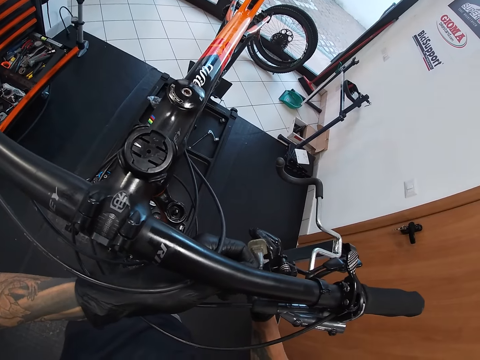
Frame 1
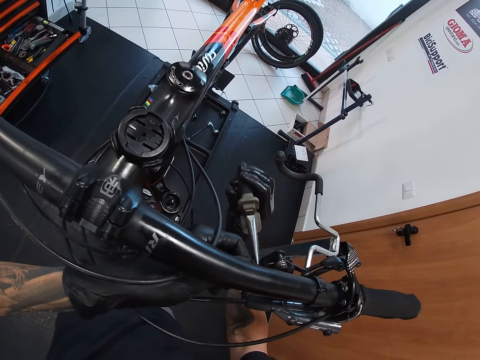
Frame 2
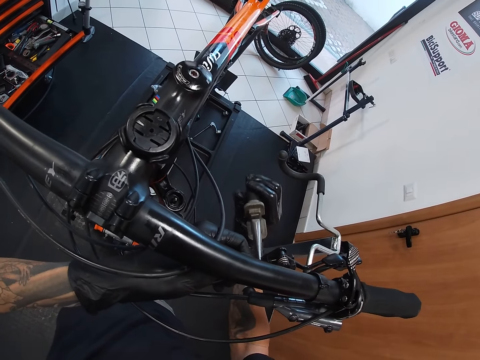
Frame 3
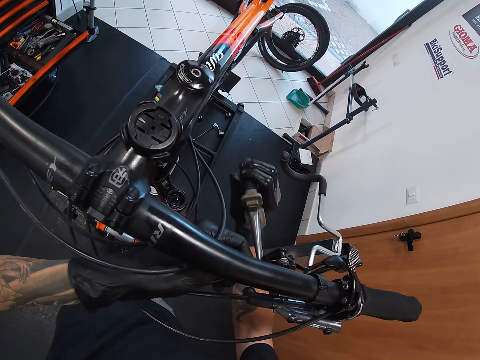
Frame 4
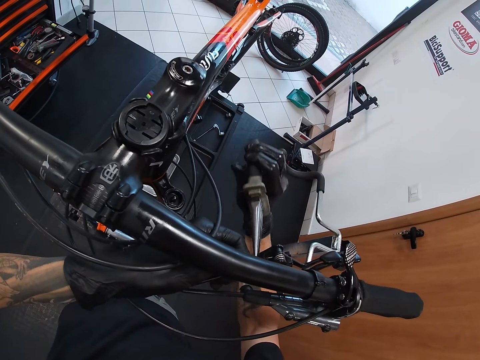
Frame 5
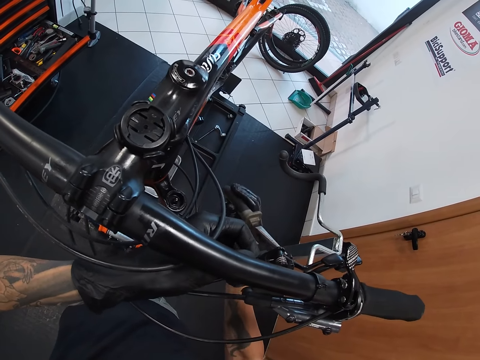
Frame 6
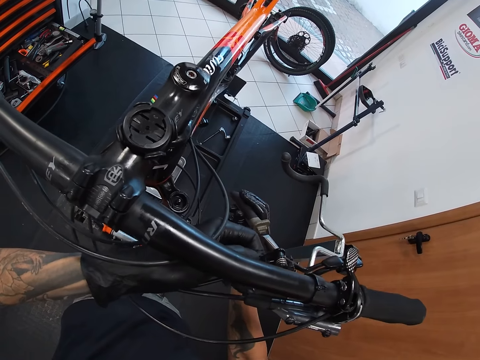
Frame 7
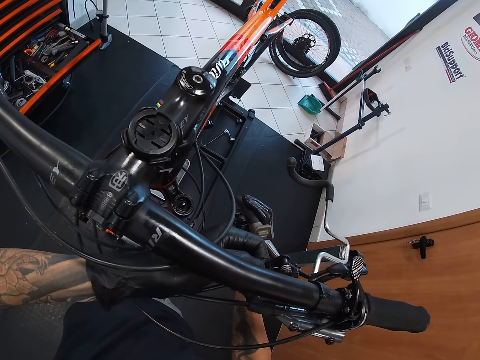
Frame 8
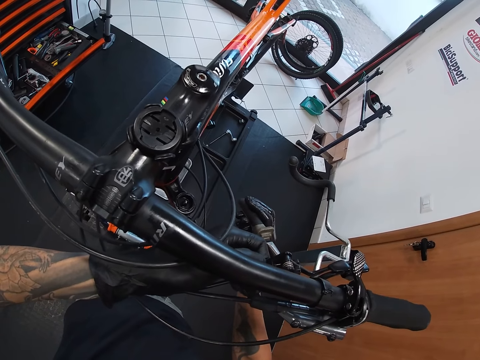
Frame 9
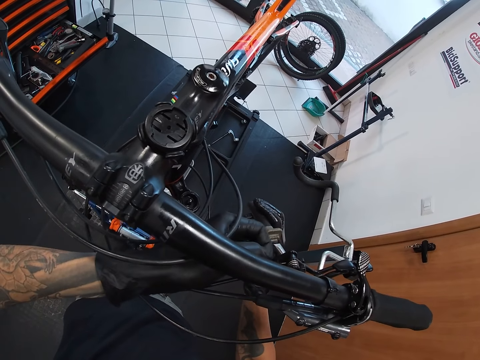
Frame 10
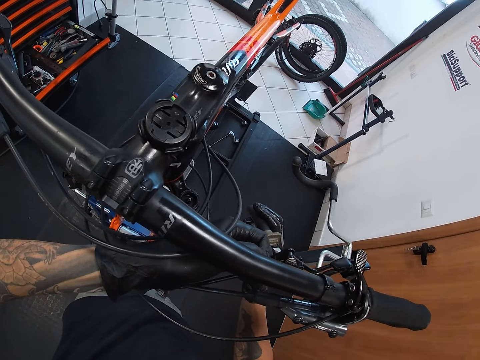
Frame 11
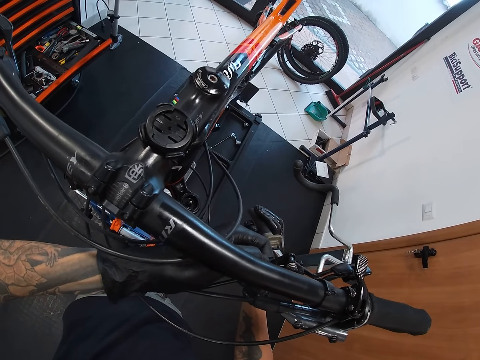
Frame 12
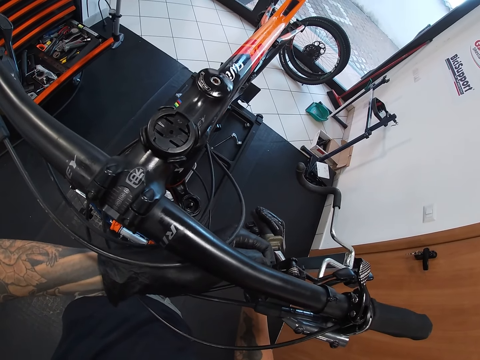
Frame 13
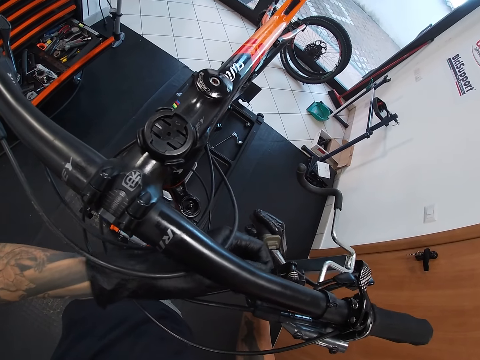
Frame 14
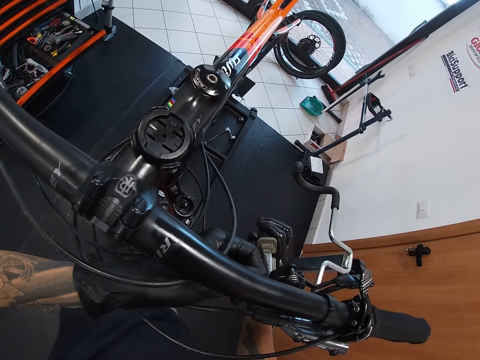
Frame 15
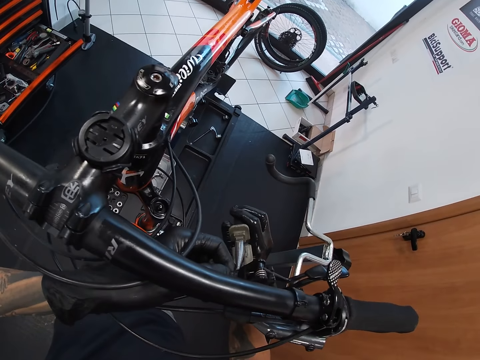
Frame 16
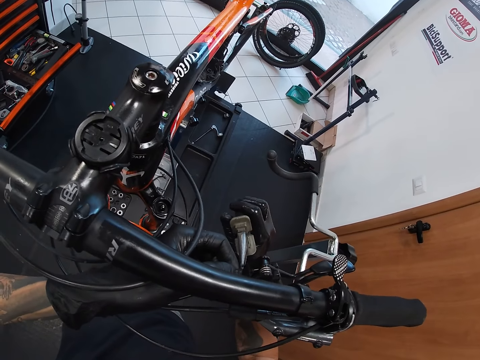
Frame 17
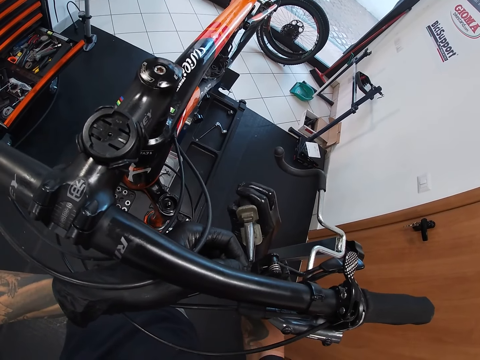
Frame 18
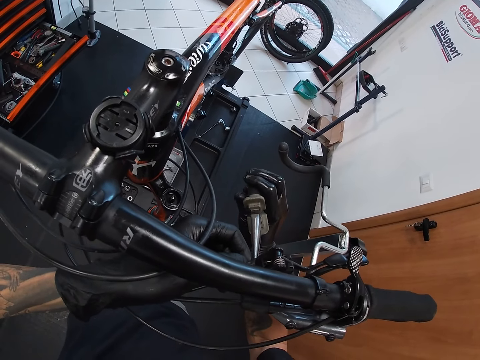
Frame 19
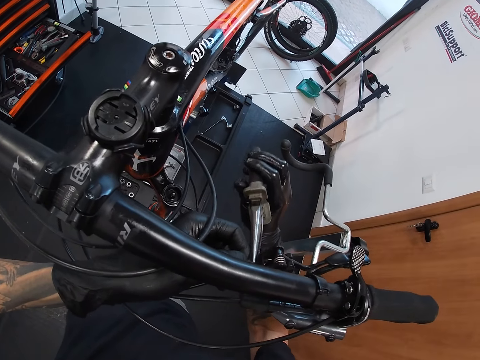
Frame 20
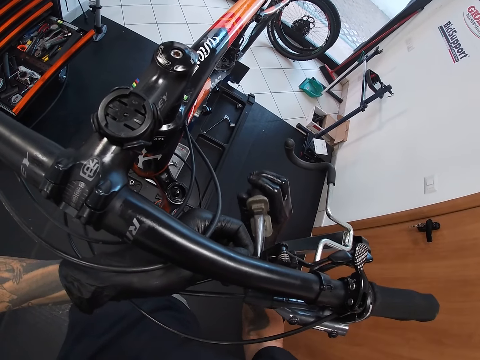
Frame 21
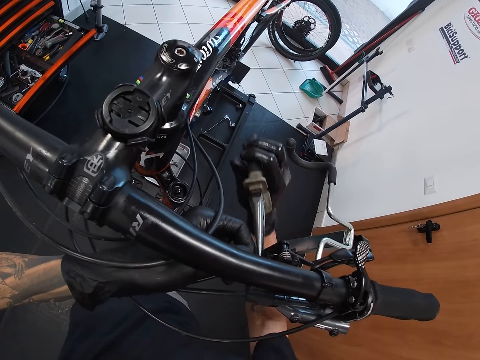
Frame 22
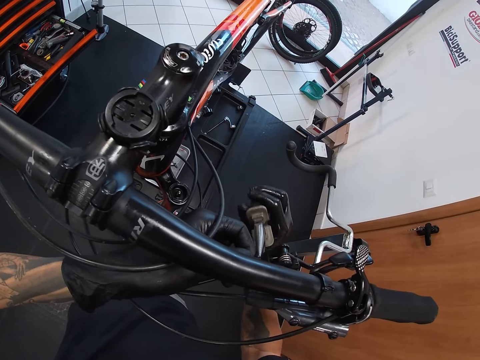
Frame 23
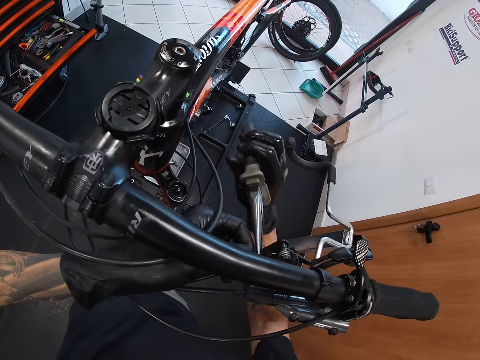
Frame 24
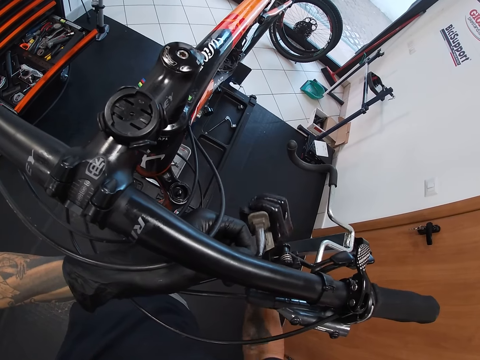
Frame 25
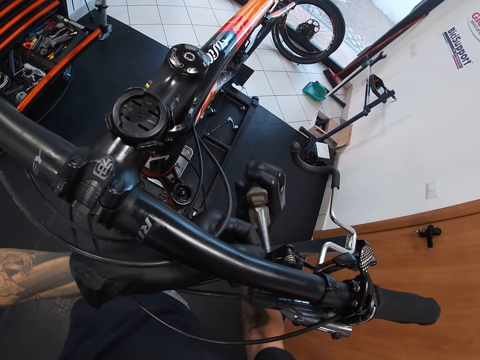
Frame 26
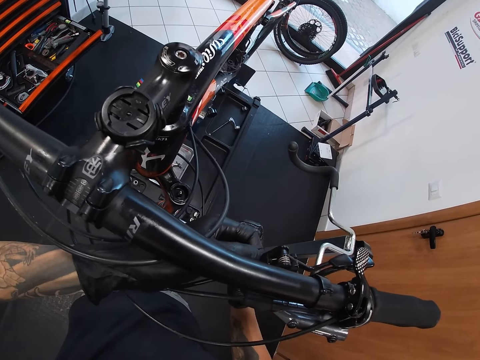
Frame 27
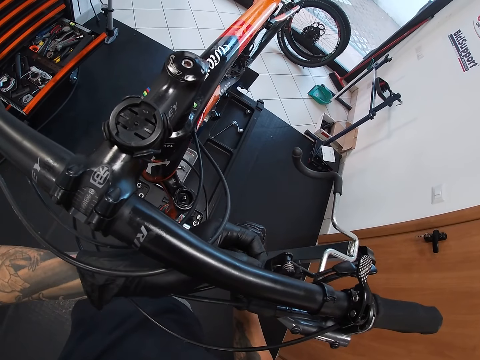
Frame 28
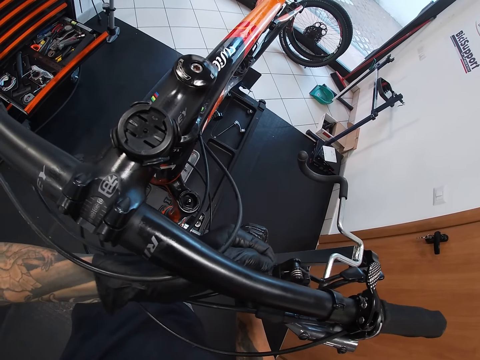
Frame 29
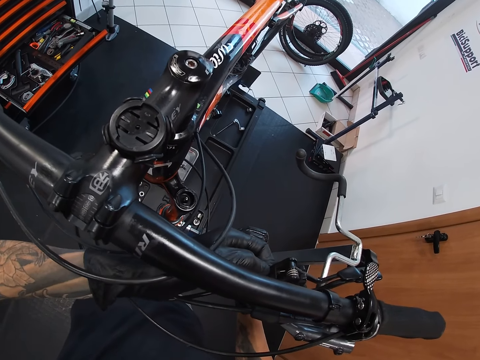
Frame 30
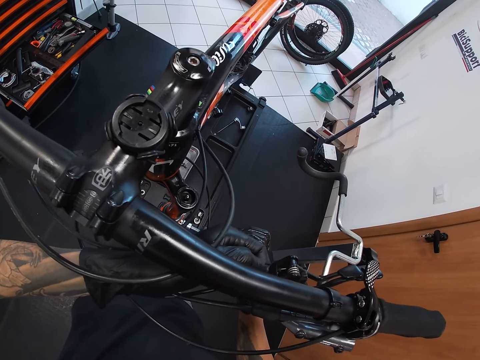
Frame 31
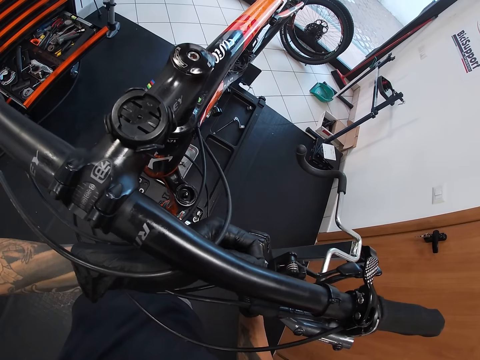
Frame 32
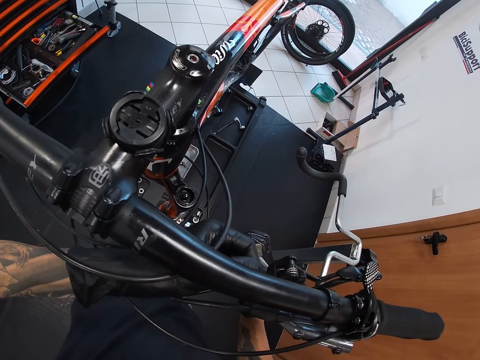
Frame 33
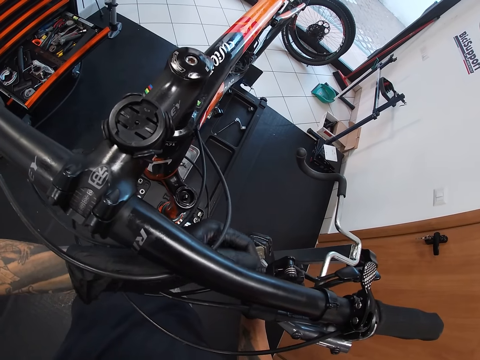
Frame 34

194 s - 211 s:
The camera wearer tightens the brake oil tube to the brake lever with his left hand.

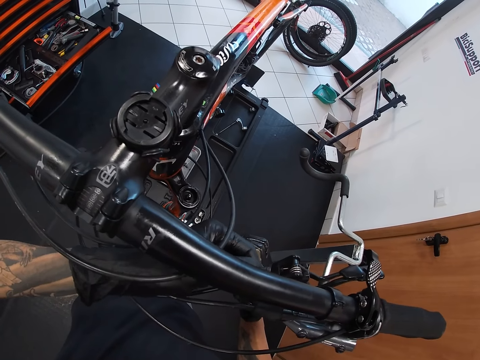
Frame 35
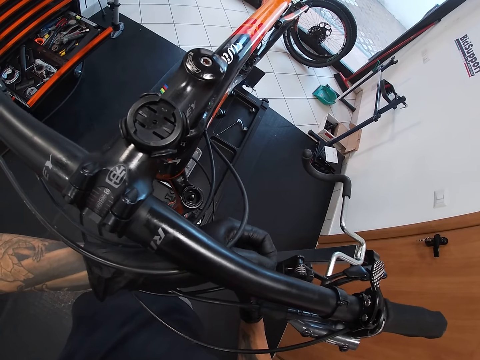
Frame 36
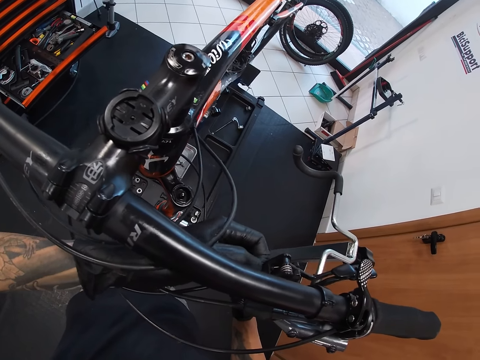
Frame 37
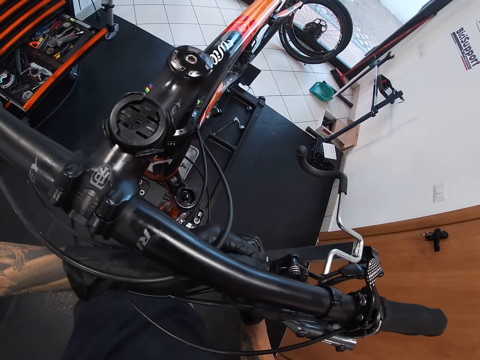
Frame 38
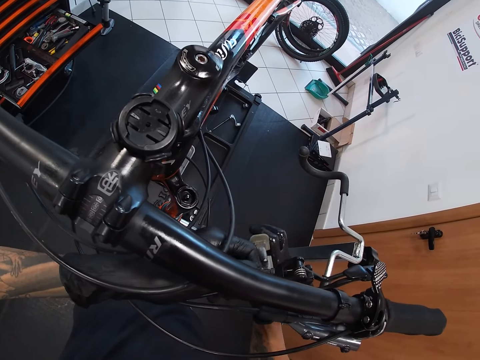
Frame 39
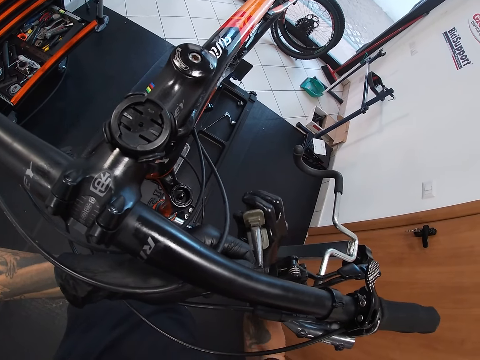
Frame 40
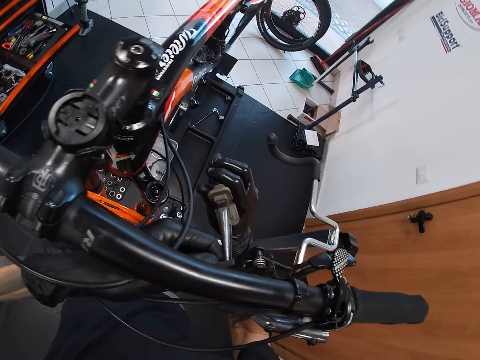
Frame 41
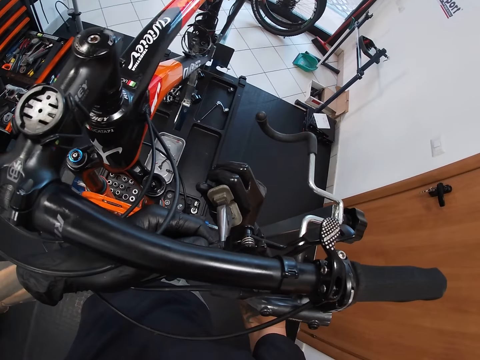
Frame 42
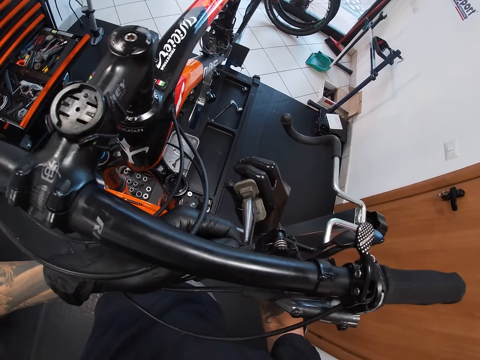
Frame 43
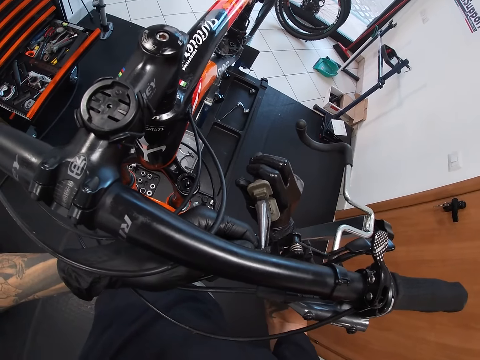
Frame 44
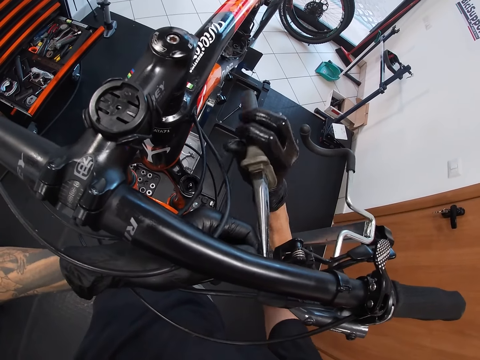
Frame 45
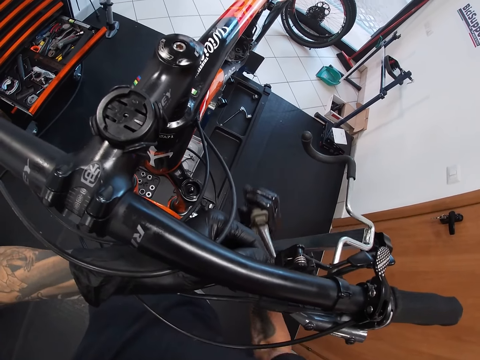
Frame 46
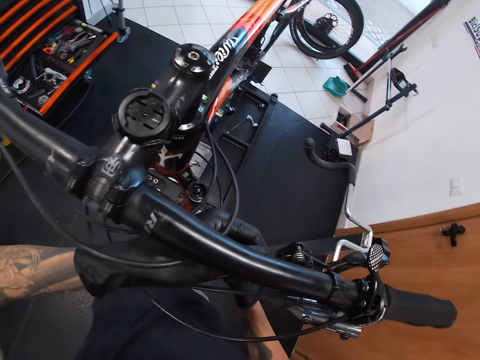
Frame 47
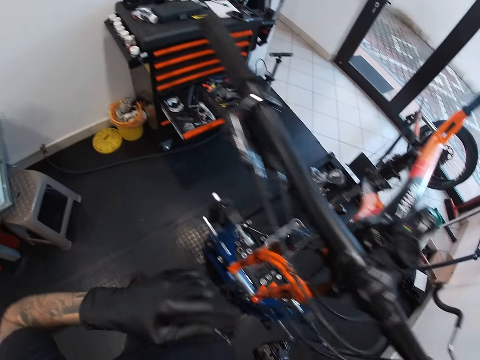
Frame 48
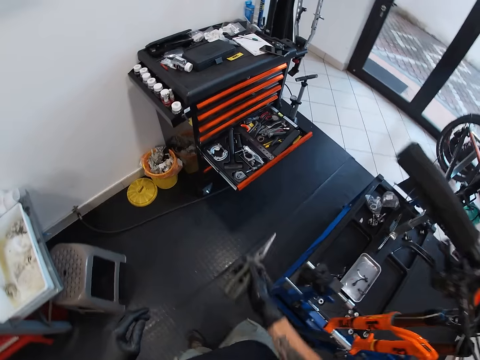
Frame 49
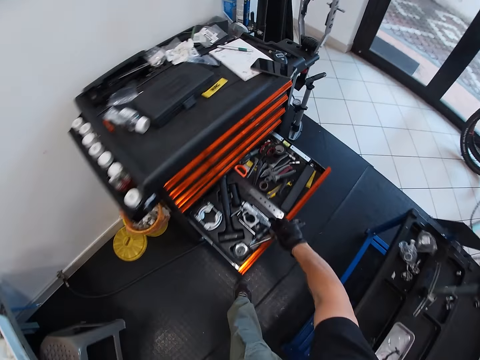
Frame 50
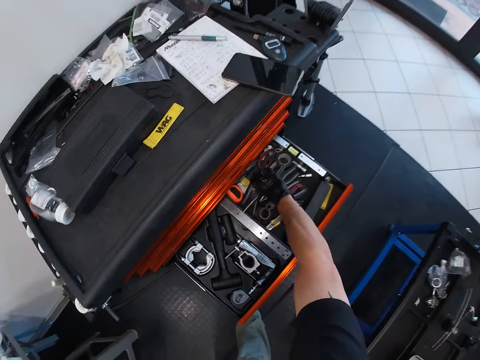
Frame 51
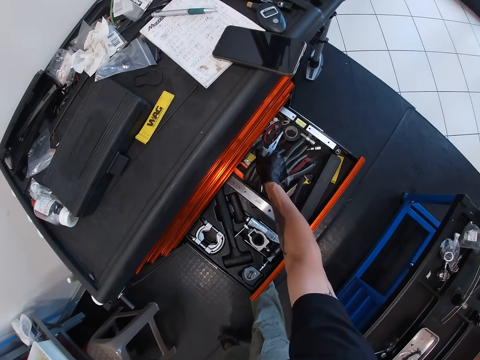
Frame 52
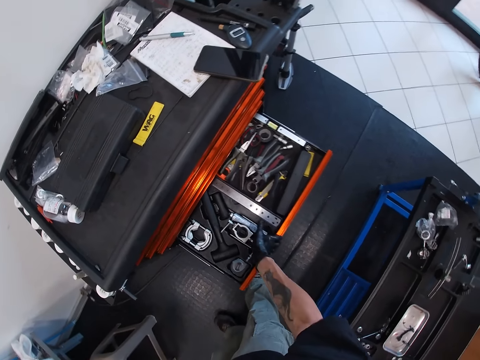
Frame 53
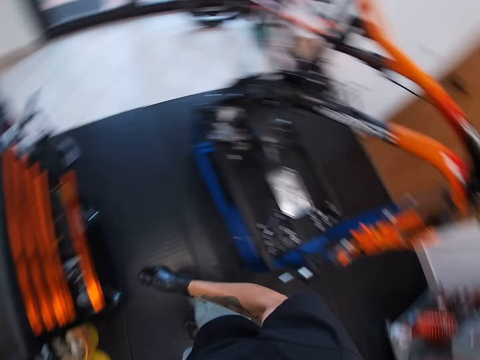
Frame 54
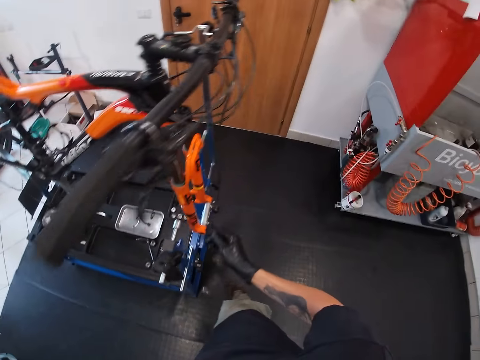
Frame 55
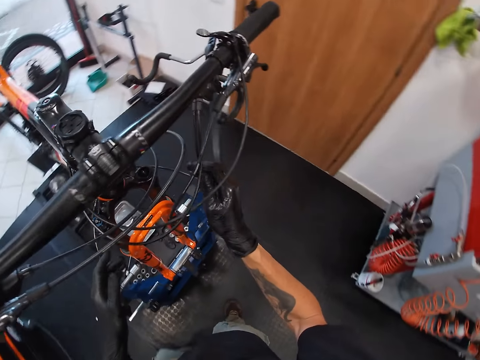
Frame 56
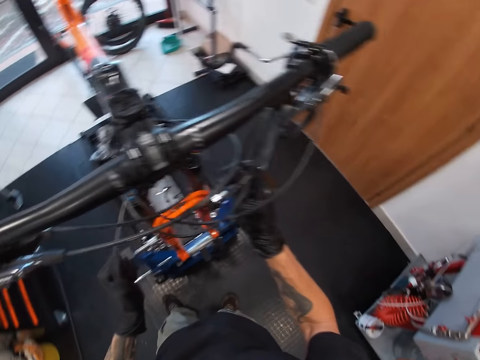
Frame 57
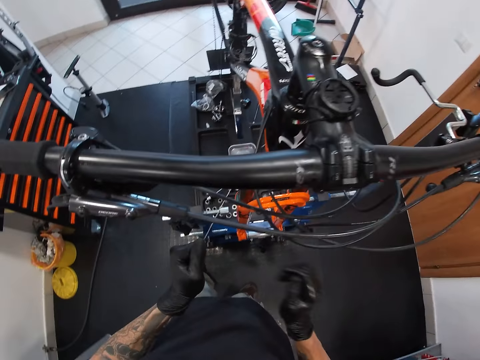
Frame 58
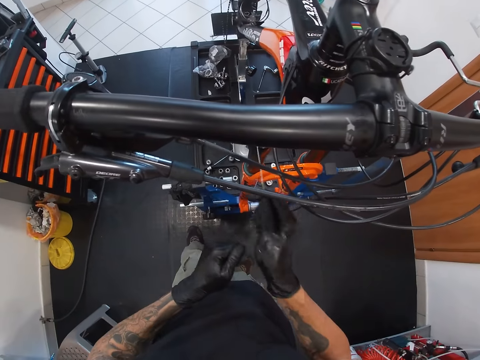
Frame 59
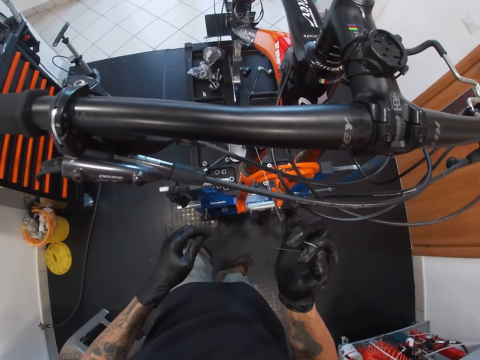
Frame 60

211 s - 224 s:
The camera wearer tightens the brake oil tube to the brake lever with the plier in his right hand. He drops the plier in the cabinet with his right hand. He closes the cabinet with his right hand. He touches the brake oil tube with his right hand. He touches the cable with his left hand. He holds the wire with the left hand. He touches the cable with his right hand.
